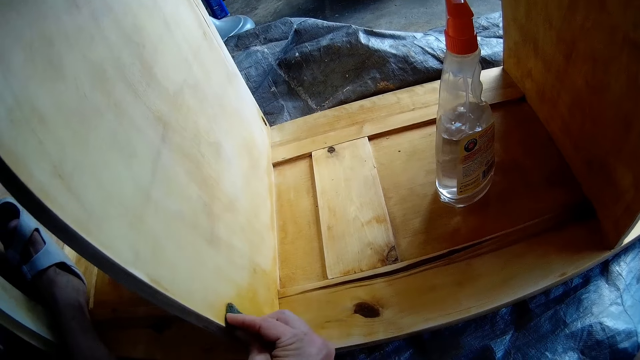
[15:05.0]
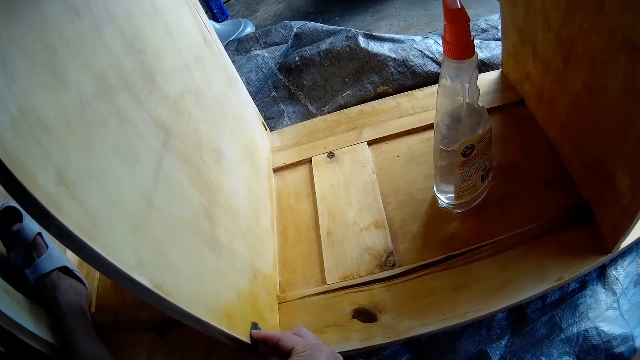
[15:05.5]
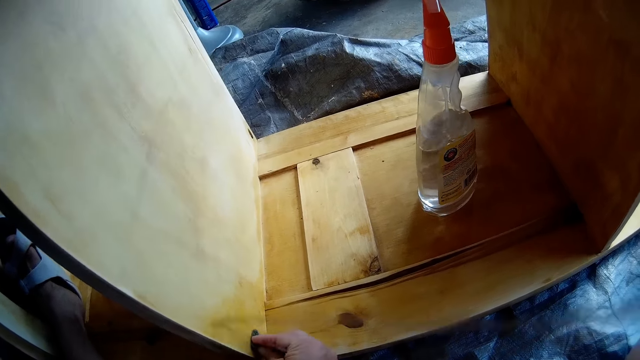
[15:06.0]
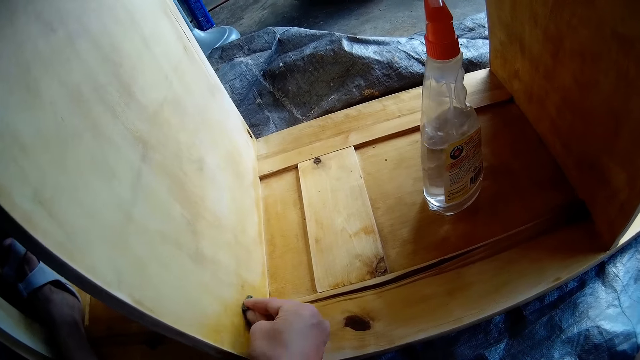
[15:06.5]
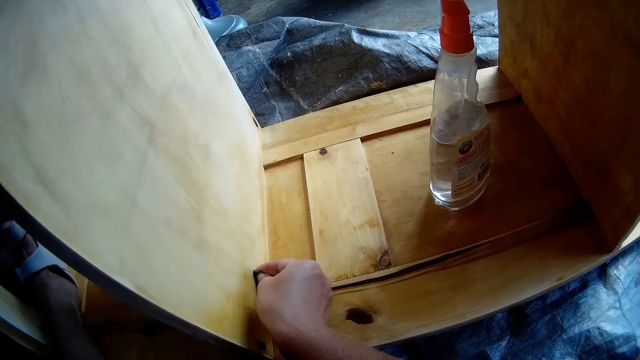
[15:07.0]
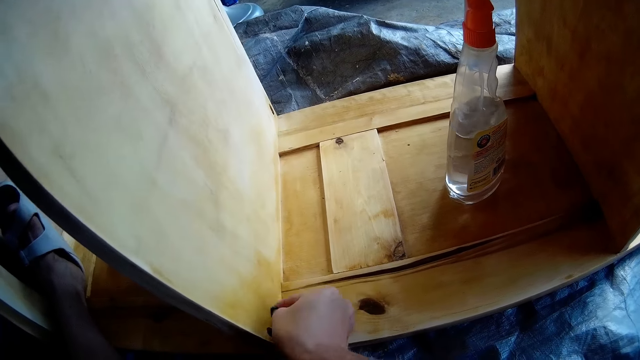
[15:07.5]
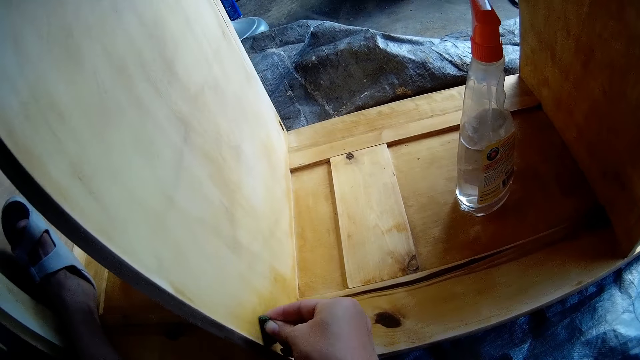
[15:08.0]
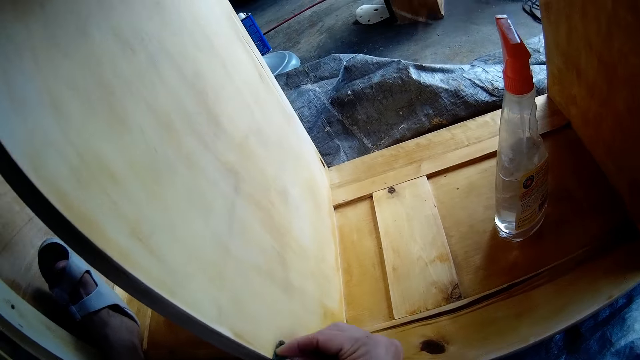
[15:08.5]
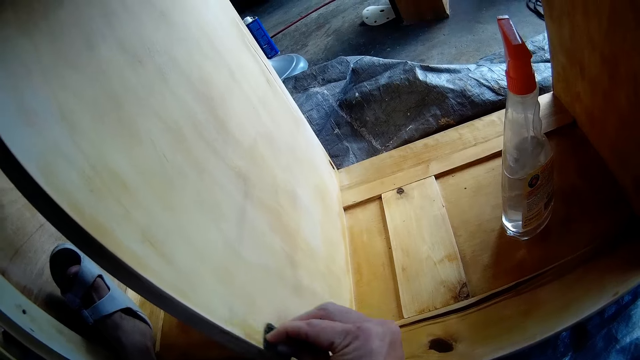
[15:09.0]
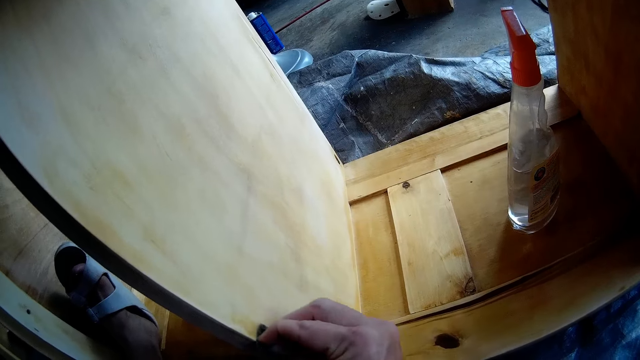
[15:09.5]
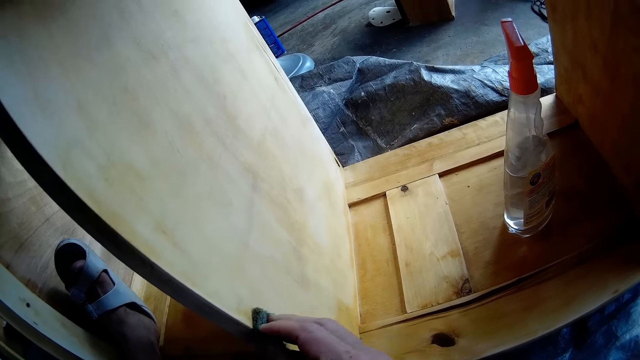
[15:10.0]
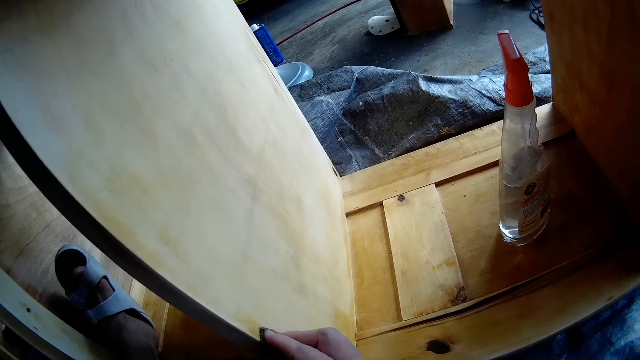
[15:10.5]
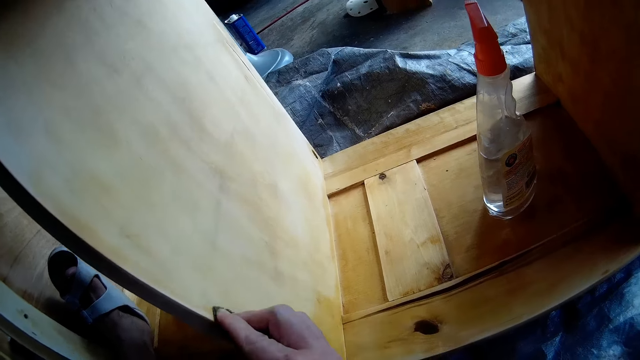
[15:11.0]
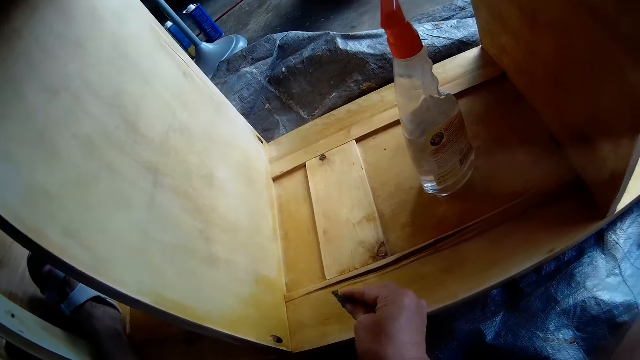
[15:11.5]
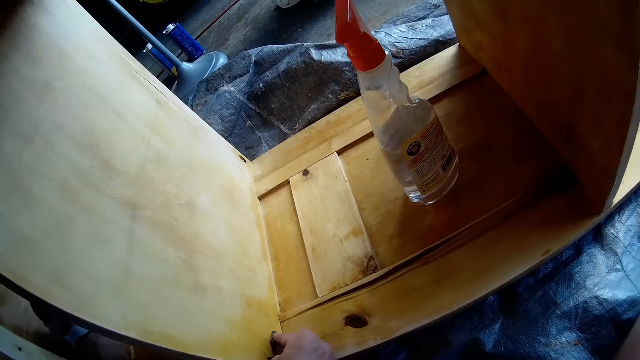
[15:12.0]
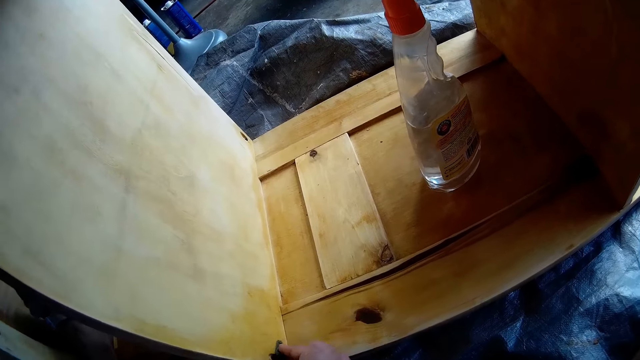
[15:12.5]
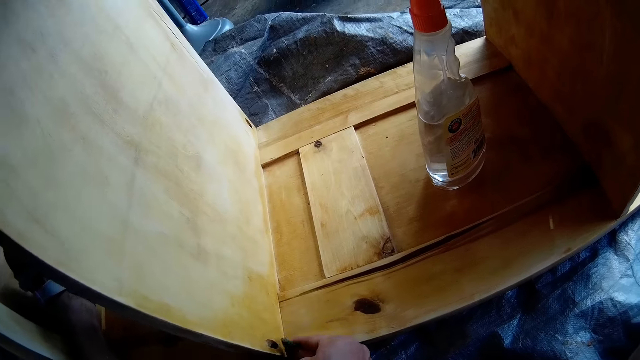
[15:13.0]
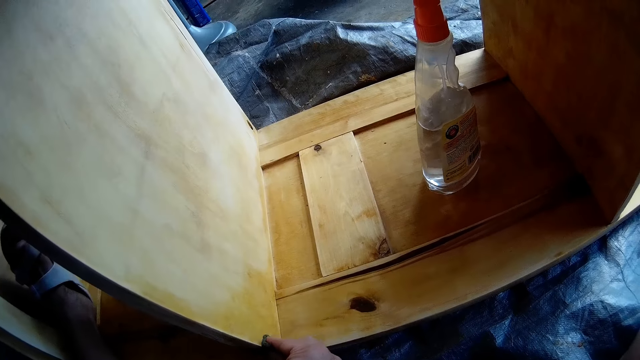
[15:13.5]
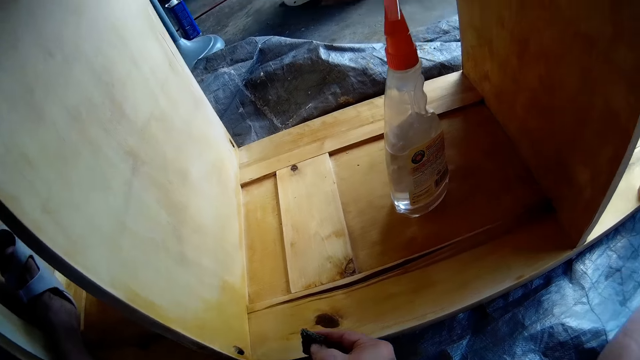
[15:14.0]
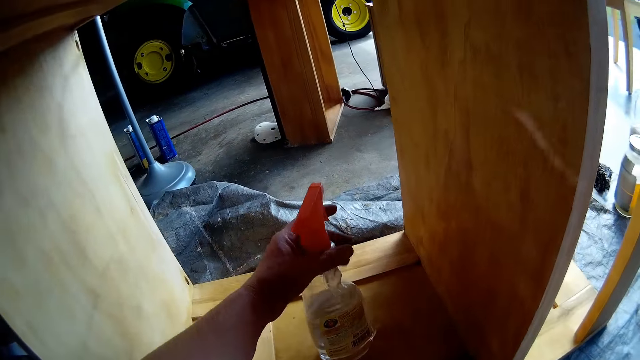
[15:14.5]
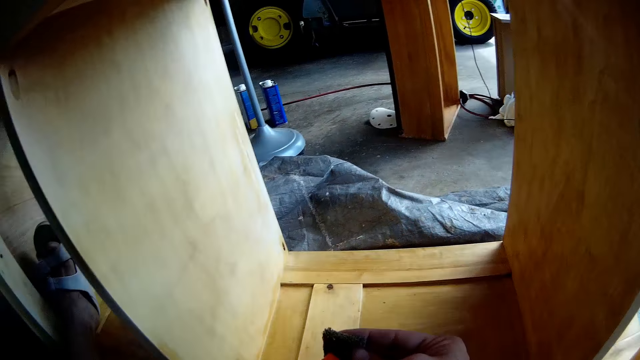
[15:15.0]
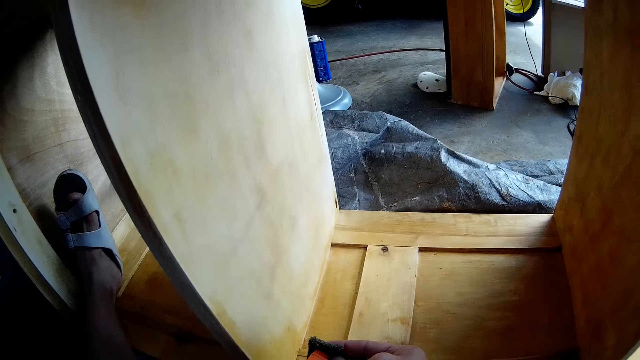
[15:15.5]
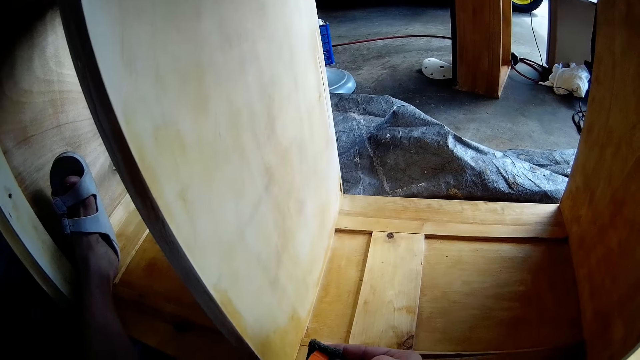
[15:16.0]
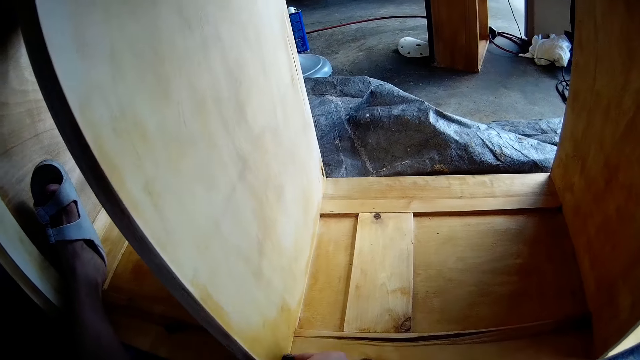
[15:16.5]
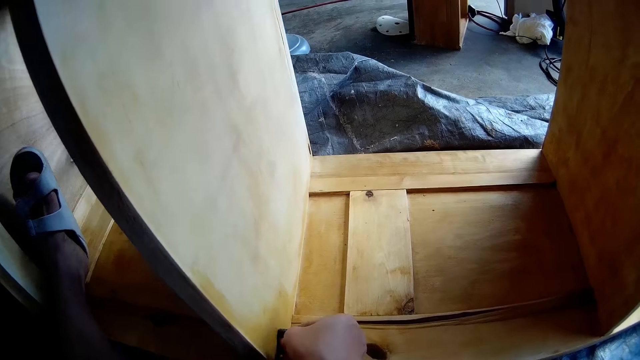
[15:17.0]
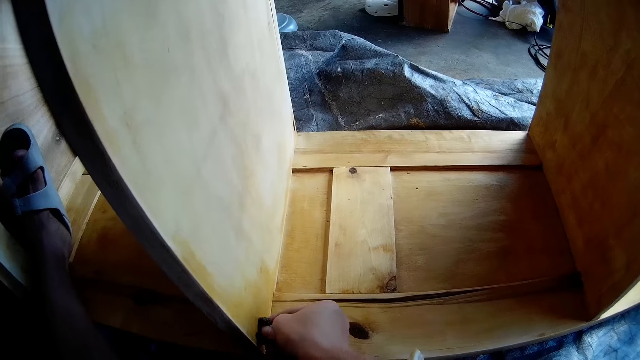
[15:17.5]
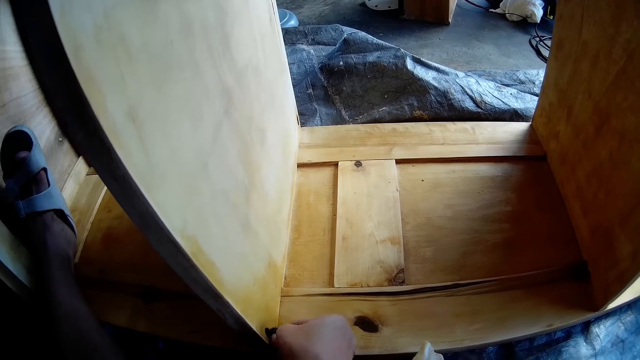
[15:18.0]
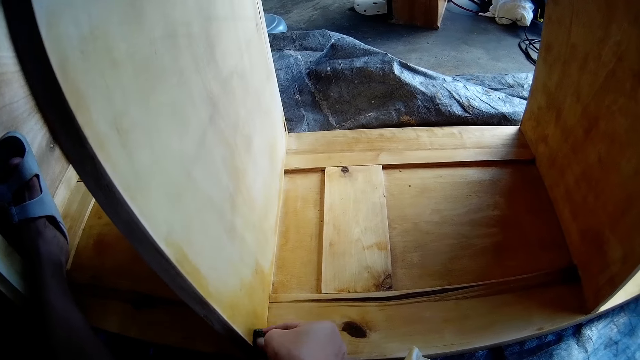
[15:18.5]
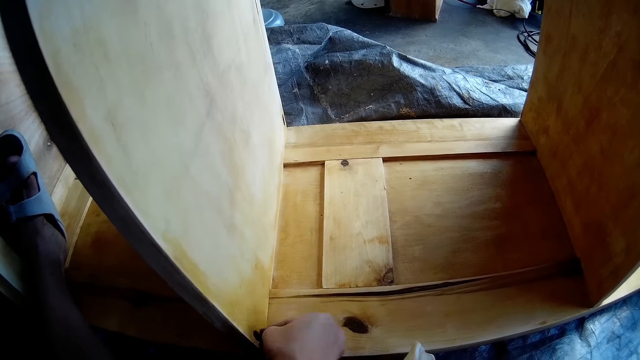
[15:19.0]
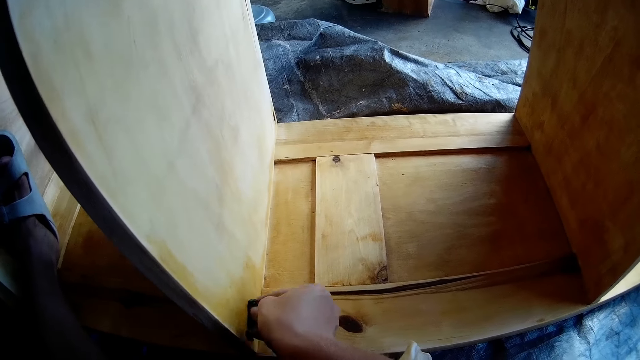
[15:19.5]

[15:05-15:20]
The camera wearer picks up the sprayer with his left hand from the shelf. He sprays the cleaner in the sprayer on the foam in his right hand. He cleans the shelf with the foam in his right hand.

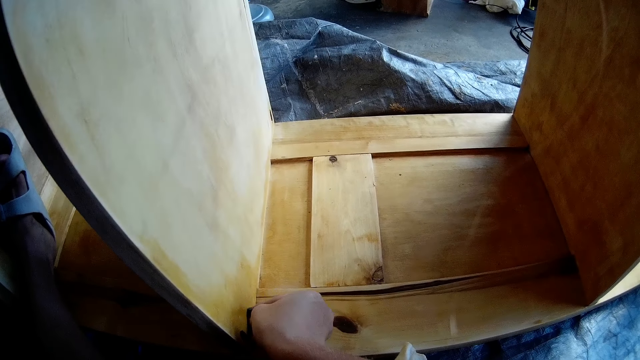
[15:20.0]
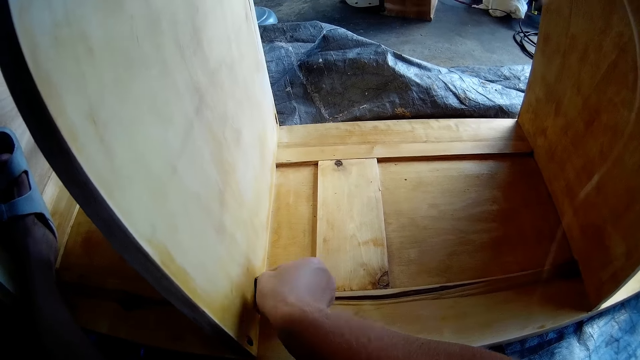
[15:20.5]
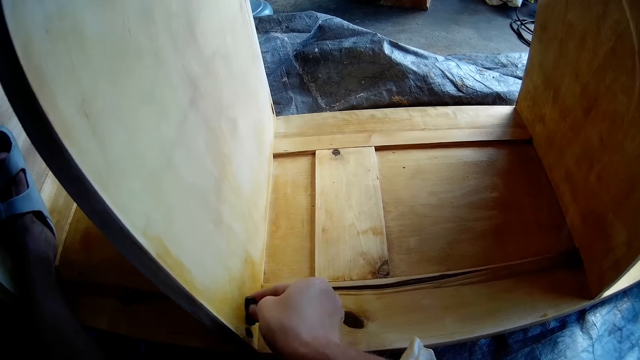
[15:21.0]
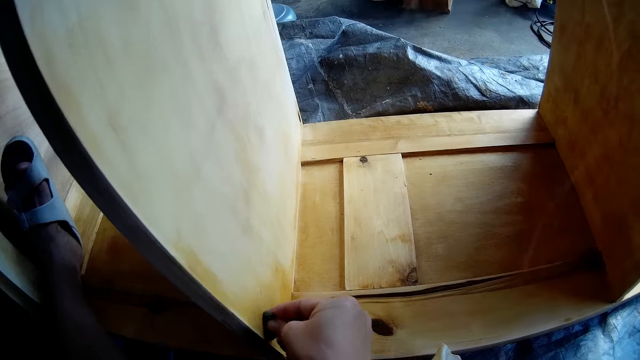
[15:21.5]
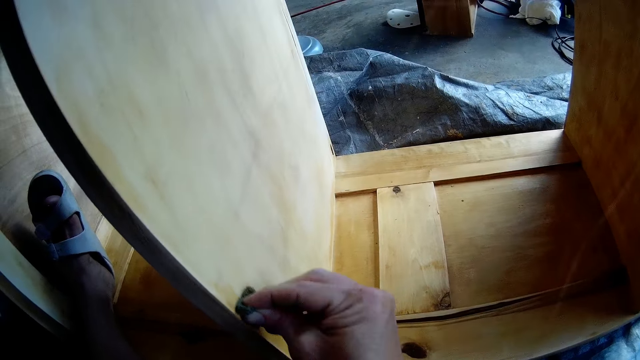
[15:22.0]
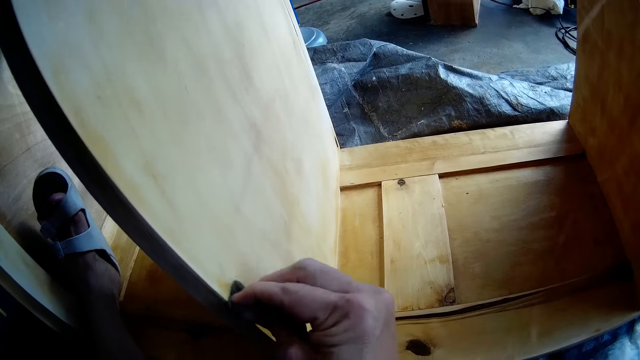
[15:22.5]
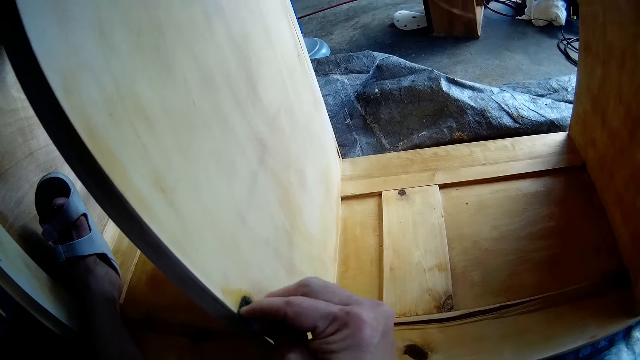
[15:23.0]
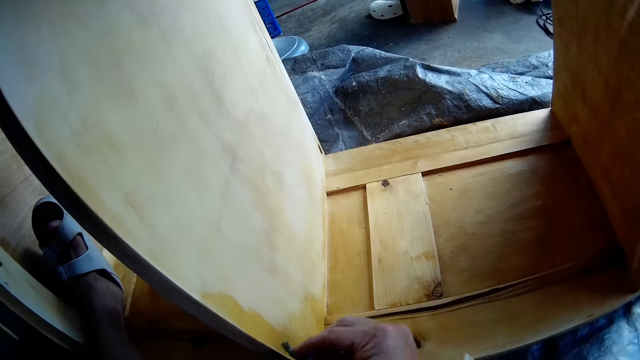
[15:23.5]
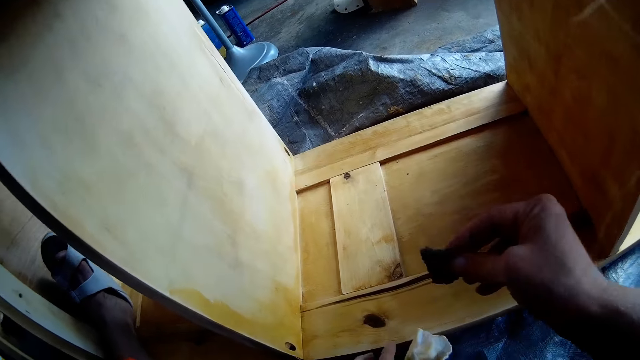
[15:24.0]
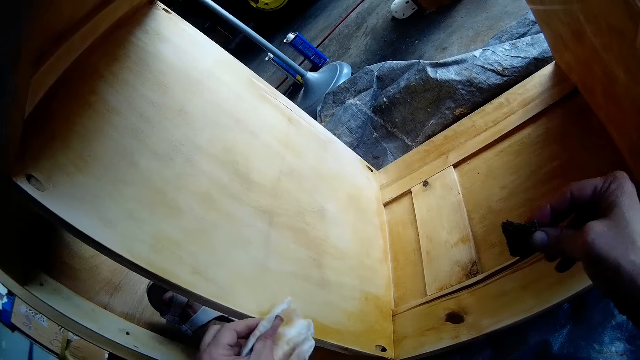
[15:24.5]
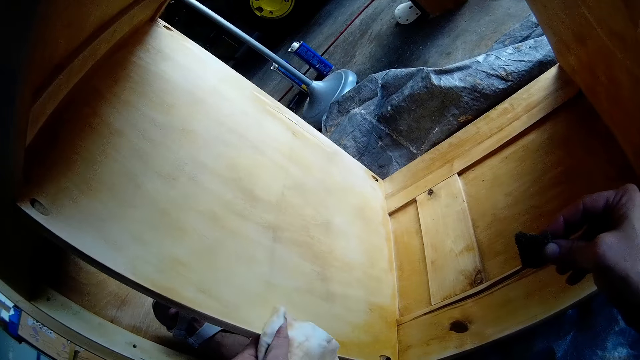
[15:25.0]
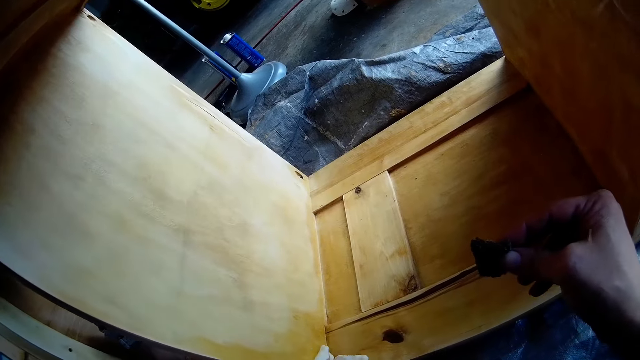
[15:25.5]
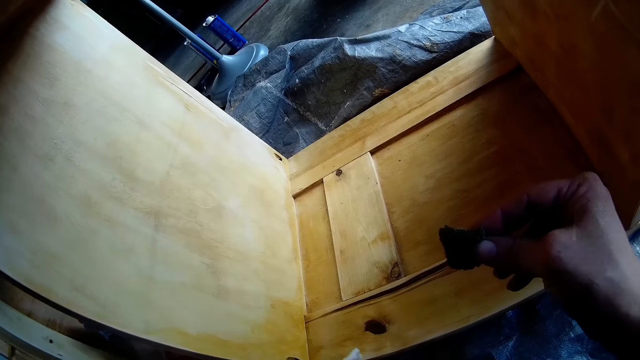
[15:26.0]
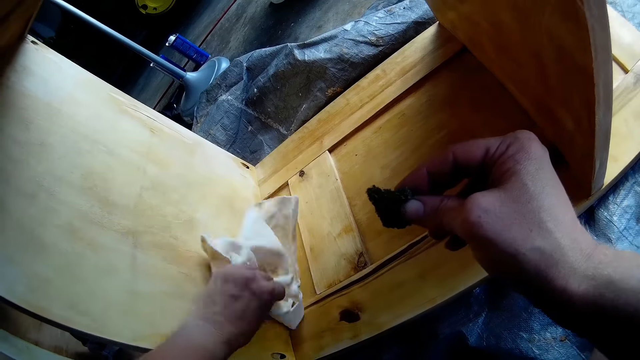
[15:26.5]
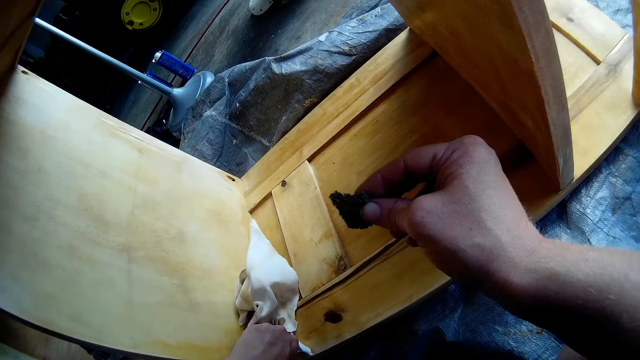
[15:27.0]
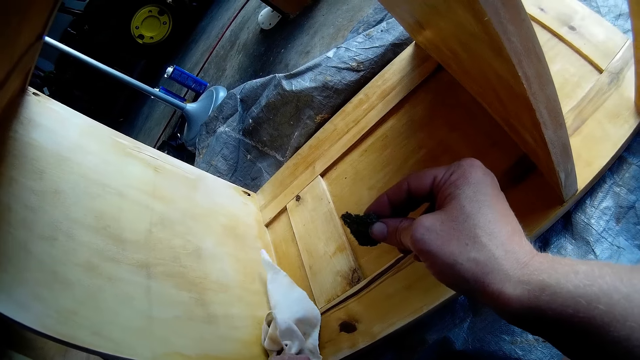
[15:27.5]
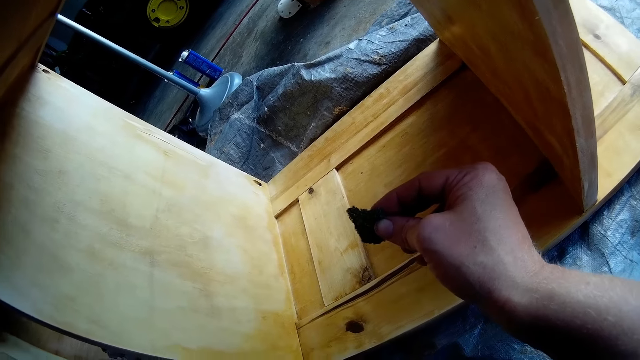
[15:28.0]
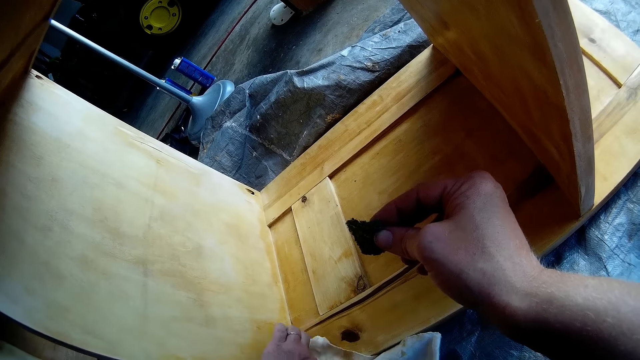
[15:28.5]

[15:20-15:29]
The camera wearer picks up the hand towel from the floor with his left hand. He cleans the shelf with the hand towel in his left hand. He dries up the wood with a cloth.
